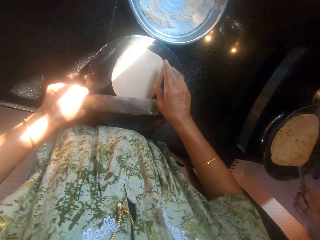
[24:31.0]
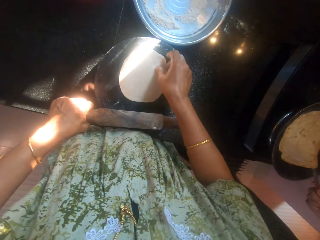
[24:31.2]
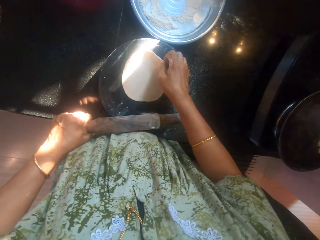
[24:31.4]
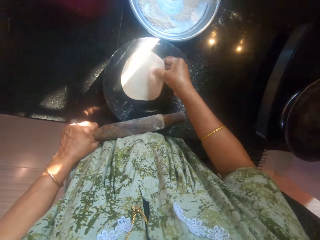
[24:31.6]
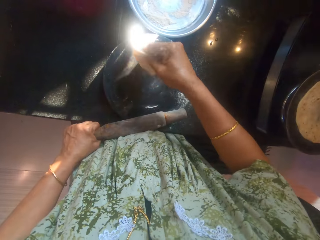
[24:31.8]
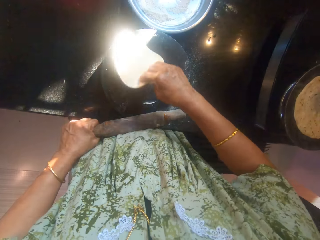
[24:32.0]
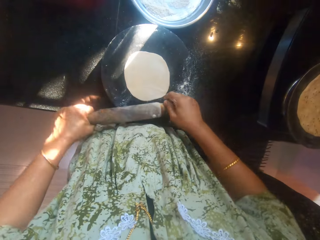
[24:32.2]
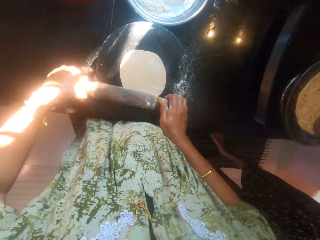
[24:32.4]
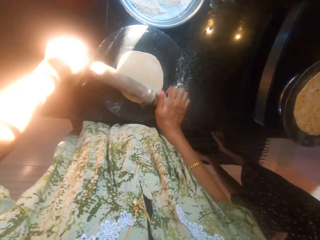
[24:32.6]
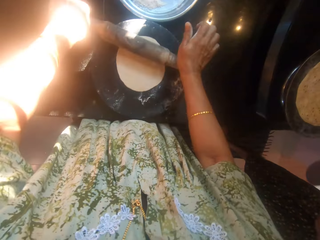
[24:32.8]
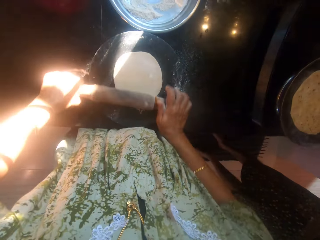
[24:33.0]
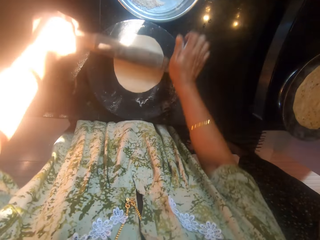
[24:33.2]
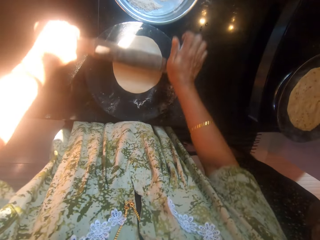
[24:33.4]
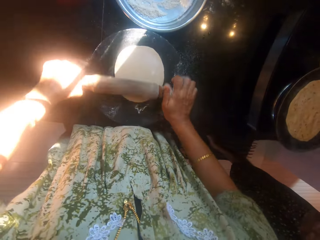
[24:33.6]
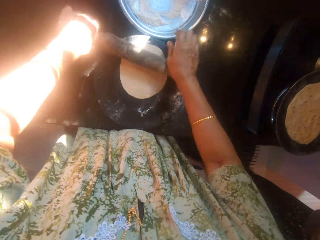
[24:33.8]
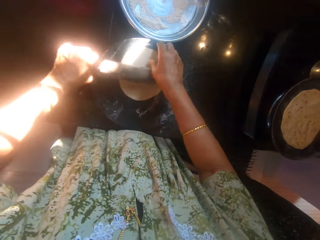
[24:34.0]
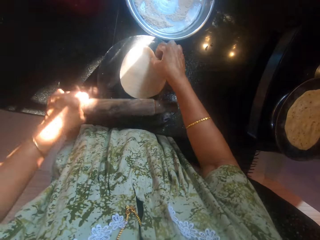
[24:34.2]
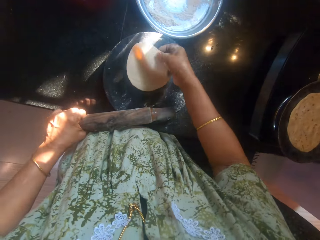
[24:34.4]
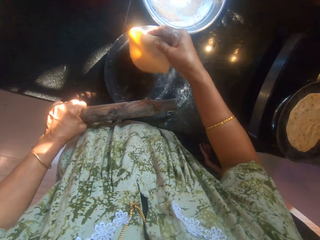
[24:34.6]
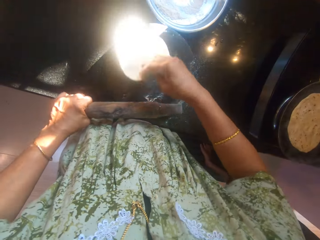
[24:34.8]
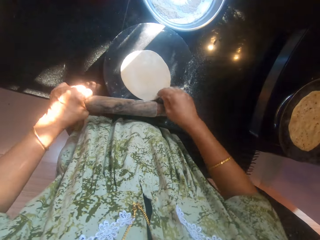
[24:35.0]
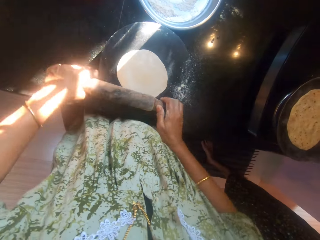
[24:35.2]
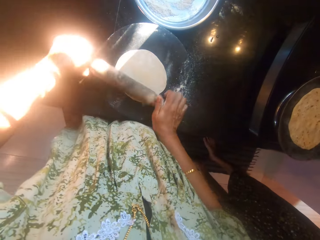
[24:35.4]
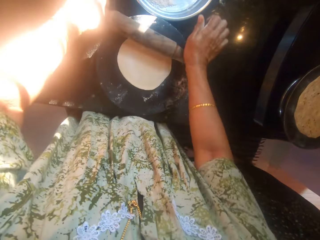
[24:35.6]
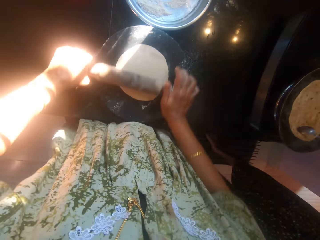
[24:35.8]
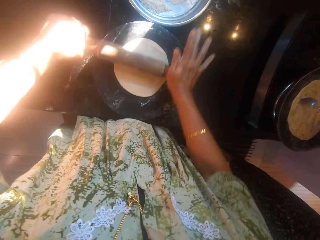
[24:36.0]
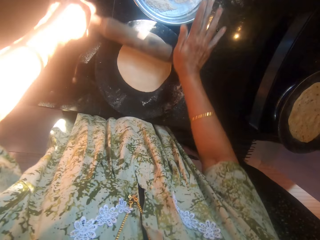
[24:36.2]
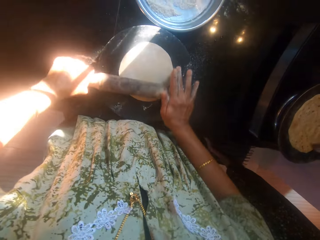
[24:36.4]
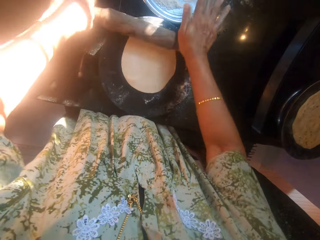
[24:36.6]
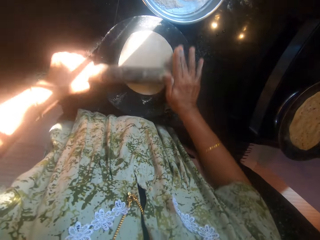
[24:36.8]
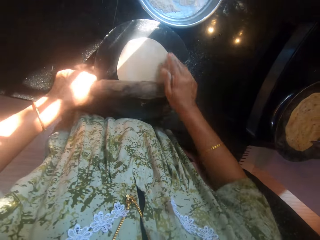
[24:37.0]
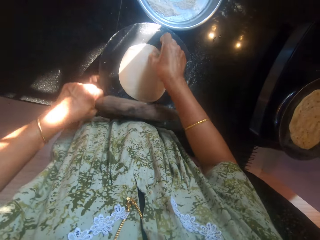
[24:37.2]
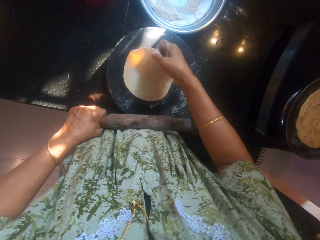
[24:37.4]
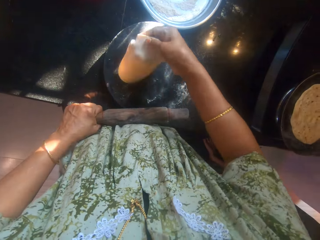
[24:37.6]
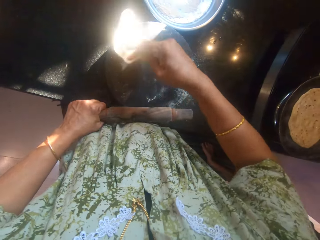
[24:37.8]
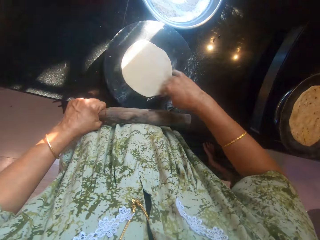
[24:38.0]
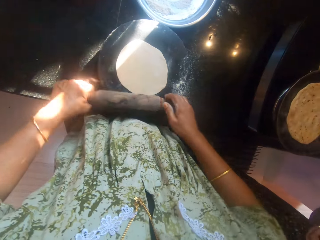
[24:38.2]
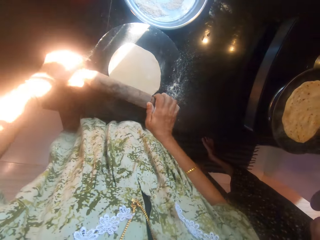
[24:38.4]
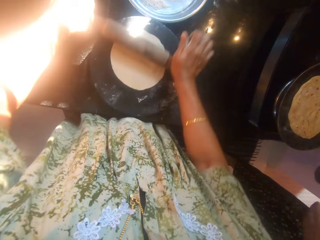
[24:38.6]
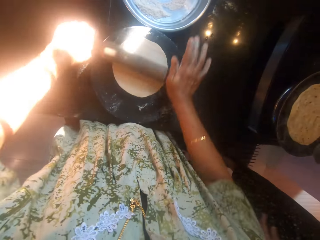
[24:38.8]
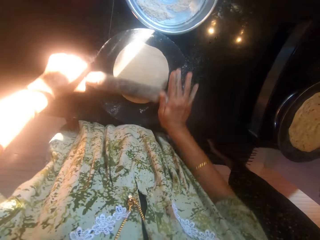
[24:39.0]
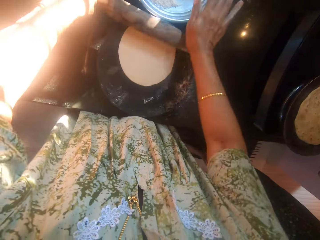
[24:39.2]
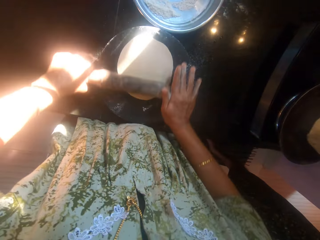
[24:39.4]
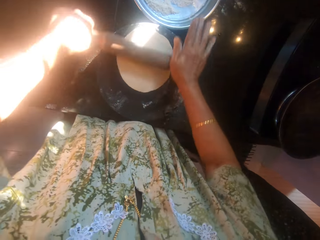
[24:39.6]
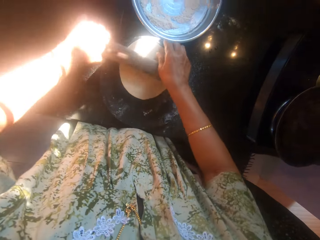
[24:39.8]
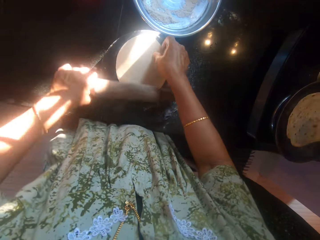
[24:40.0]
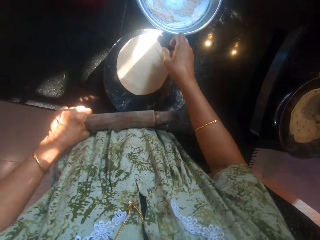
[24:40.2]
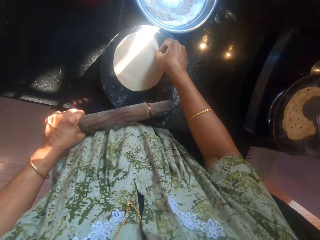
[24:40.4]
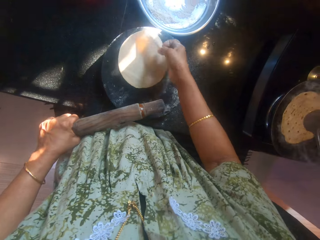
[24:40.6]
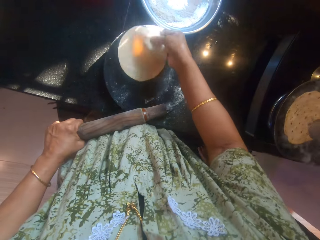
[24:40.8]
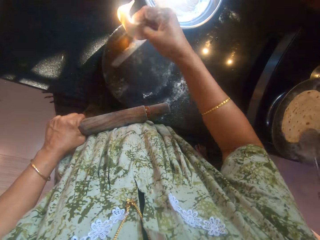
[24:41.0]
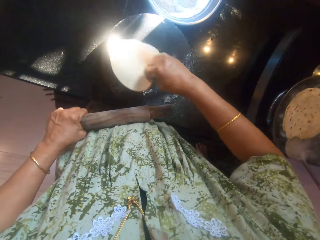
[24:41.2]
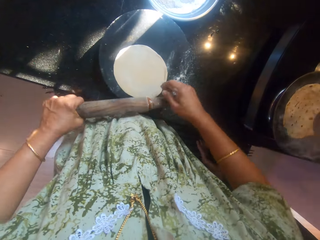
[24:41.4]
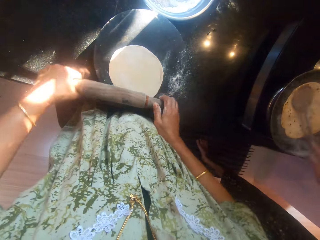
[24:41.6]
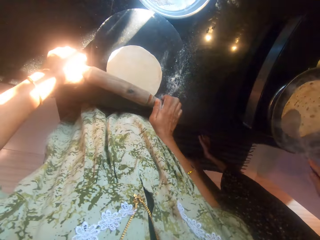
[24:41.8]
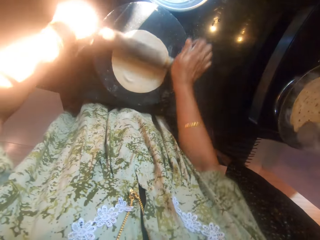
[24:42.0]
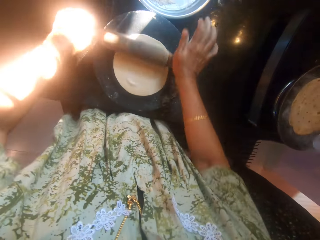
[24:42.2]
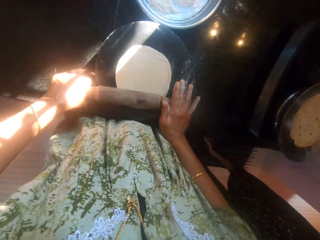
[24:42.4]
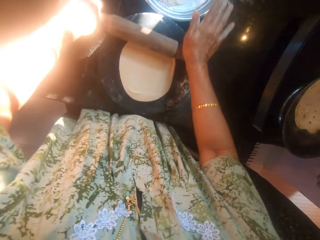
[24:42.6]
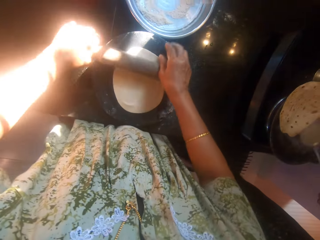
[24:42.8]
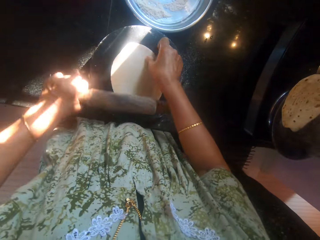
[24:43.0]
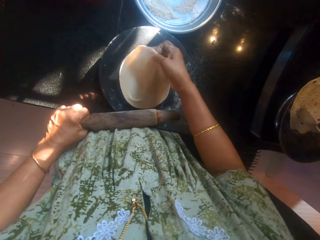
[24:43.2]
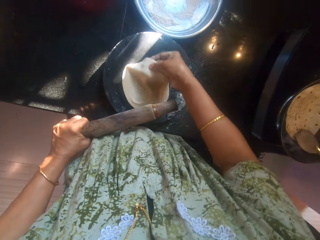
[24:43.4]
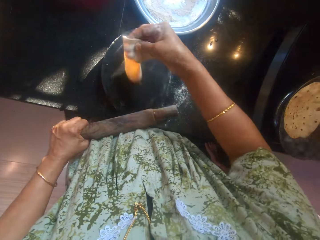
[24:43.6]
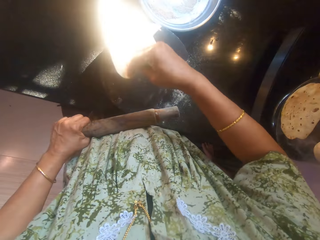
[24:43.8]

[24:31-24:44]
A man applies oil on a flat bread. He turns the flat bread. The camera wearer turns a dough. They roll the dough. The man applies oil on the flat bread. The camera wearer turns the dough. They roll the dough. The man applies oil on the flat bread. The camera wearer turns the dough. They roll the dough. The man turns the flat bread. The camera wearer turns the dough. The man applies oil on the flat bread. The camera wearer rolls the dough.

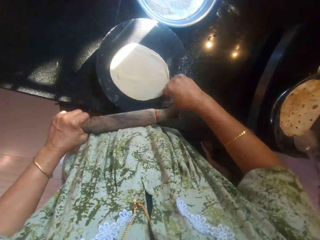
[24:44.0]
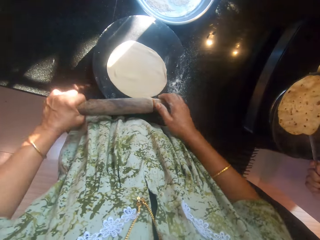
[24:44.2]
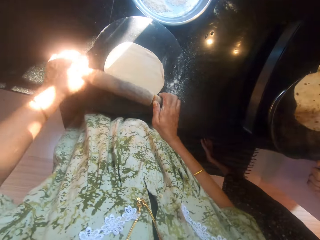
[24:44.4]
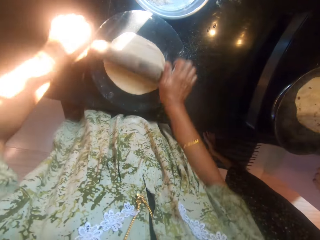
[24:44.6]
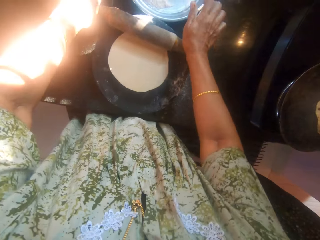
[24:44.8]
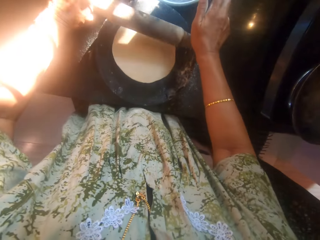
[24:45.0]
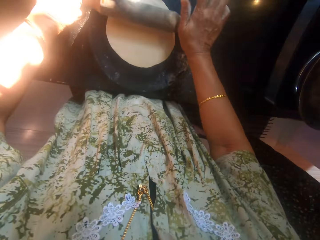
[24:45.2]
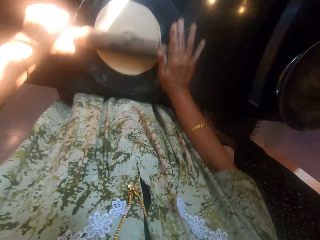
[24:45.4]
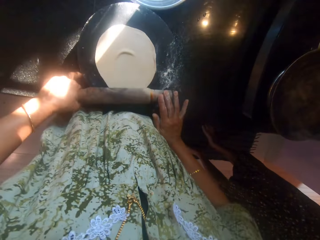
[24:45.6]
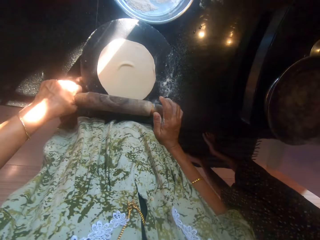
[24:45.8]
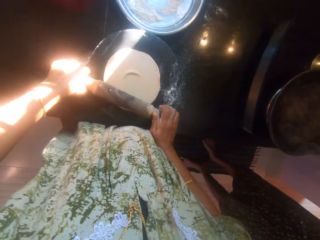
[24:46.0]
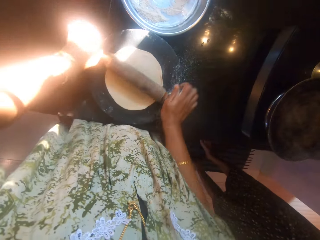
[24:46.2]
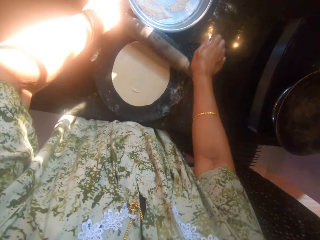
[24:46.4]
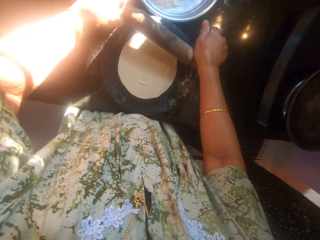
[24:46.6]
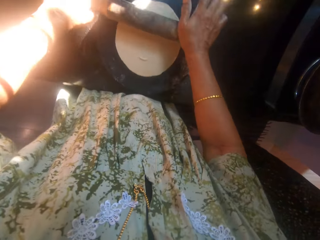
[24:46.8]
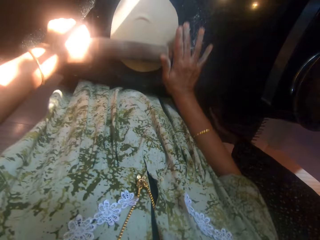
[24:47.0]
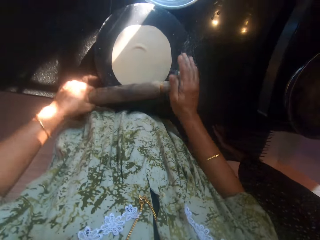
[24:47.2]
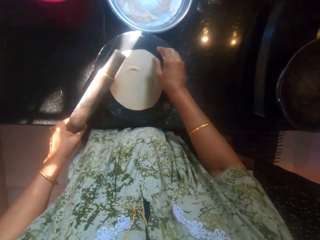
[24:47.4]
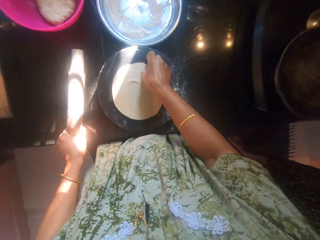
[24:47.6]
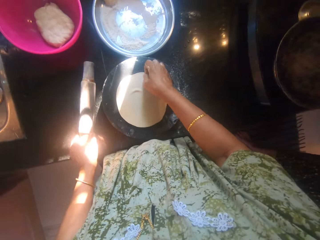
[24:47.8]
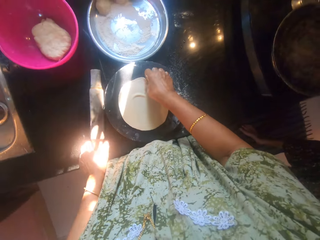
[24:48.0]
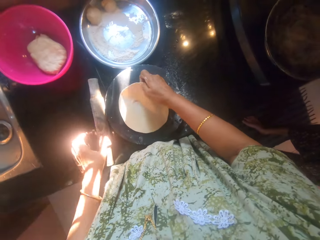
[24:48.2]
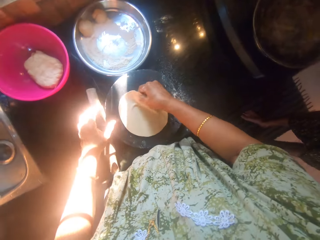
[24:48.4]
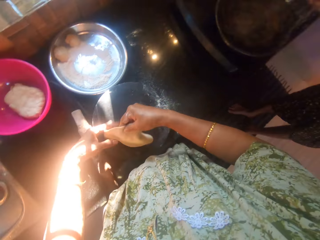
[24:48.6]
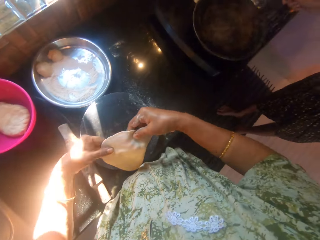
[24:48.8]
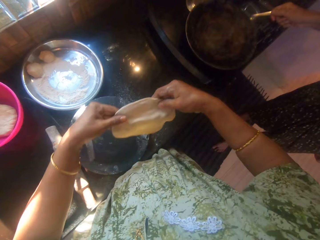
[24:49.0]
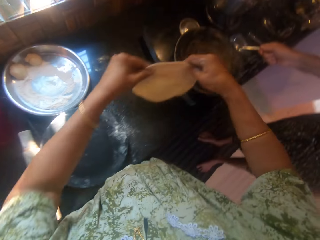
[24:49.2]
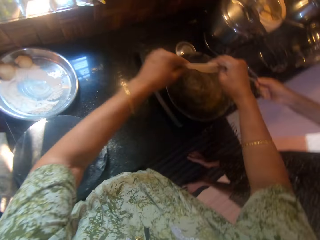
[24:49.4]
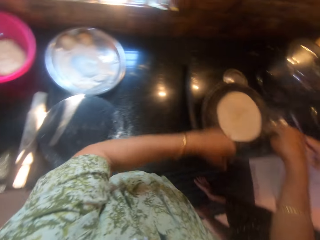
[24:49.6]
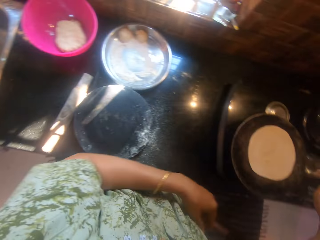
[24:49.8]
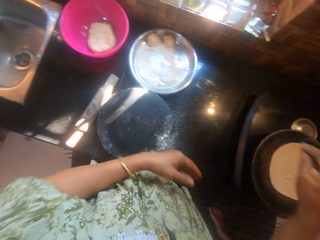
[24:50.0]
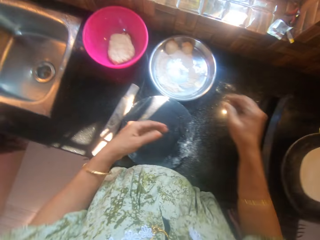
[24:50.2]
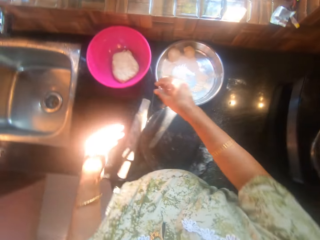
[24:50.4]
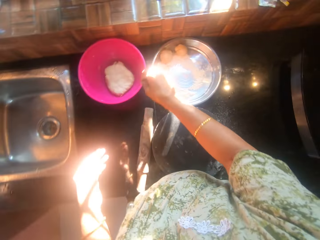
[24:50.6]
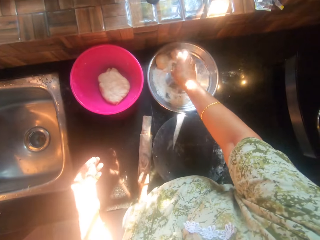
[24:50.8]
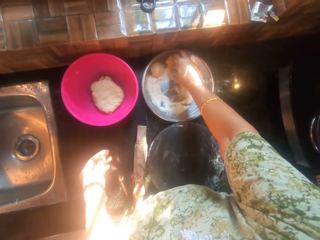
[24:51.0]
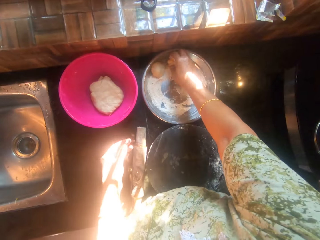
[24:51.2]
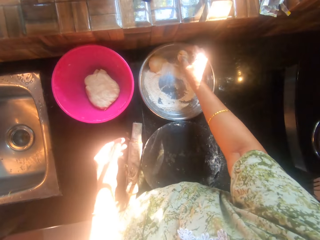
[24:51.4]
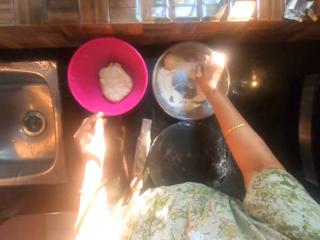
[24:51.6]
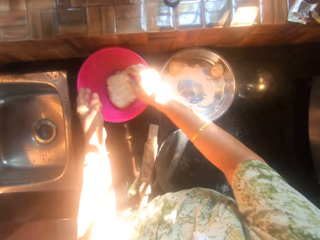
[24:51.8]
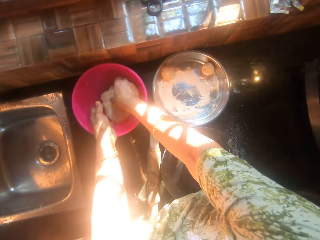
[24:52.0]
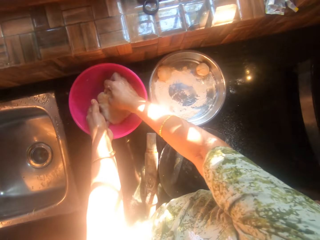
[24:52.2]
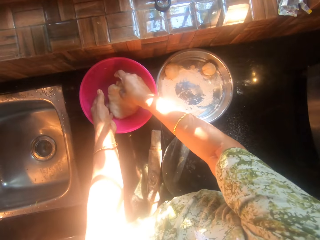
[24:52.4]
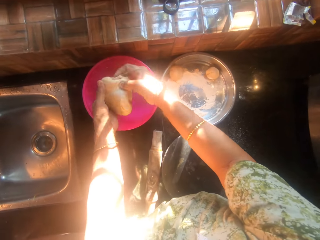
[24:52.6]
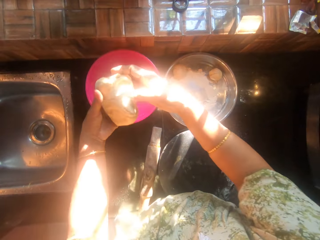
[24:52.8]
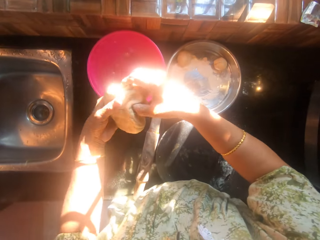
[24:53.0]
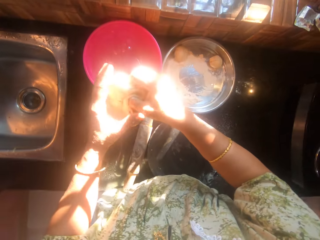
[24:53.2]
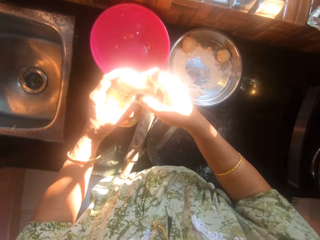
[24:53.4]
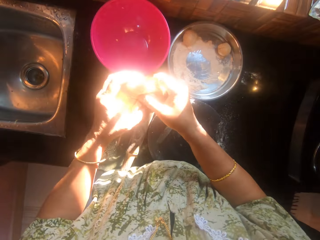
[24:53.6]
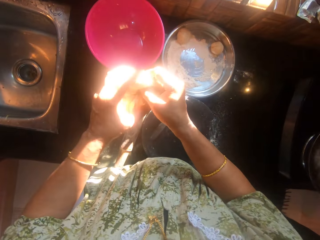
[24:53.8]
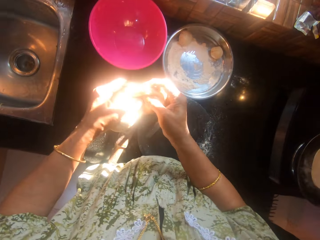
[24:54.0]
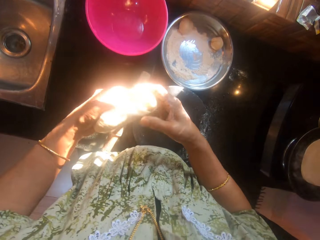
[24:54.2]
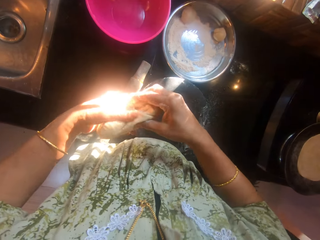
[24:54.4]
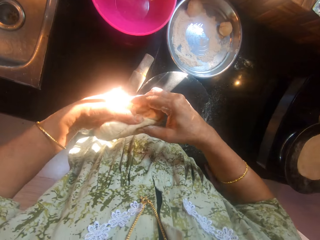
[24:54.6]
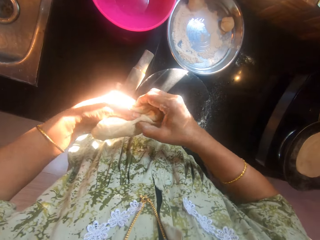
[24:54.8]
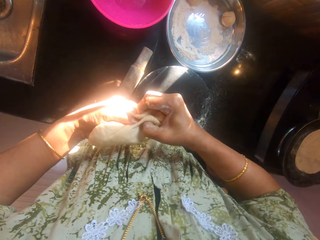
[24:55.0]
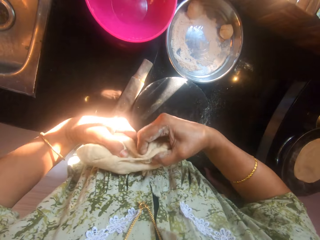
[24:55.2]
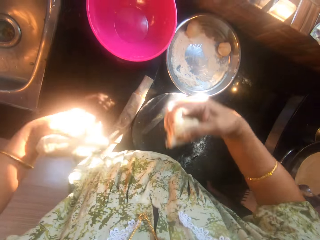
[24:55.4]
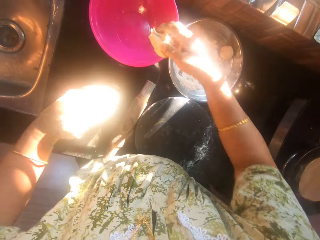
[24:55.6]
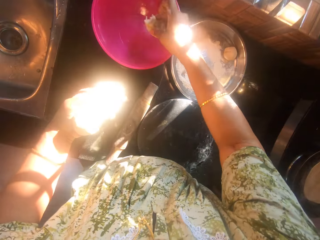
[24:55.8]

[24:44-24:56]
The camera wearer turns a dough. A man picks up a flat bread. The camera wearer rolls the dough. They drop the rolling pin on the table. They move the dough from the board to the pot on the cooker. They pick up a dough. They adjust the dough on the tray. The man puts oil on the flat bread. The camera wearer picks up the dough from the bowl. They cut out a lump of dough. The man applies oil on the dough.
